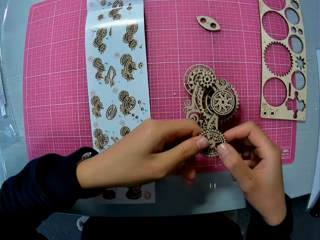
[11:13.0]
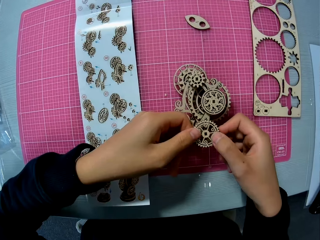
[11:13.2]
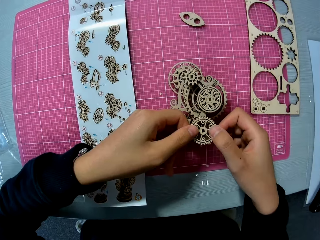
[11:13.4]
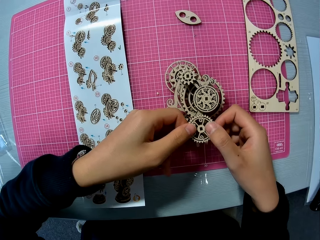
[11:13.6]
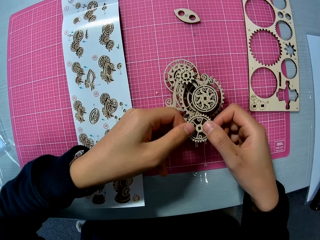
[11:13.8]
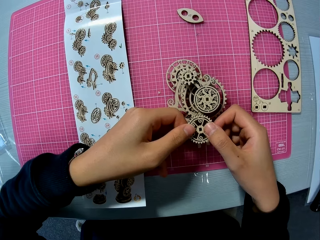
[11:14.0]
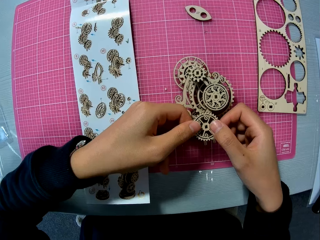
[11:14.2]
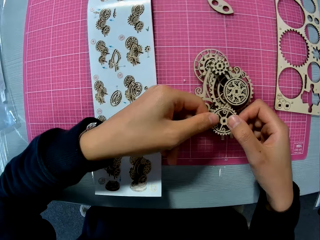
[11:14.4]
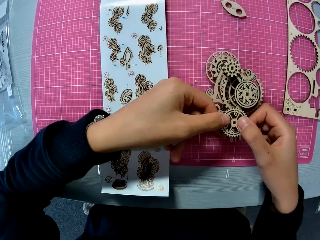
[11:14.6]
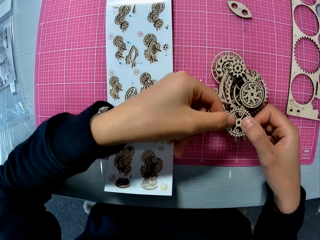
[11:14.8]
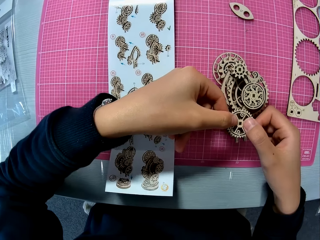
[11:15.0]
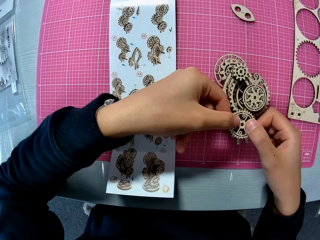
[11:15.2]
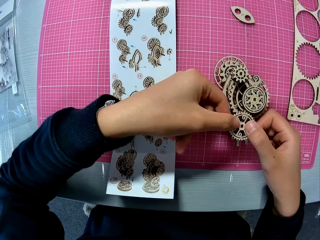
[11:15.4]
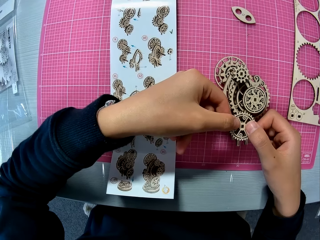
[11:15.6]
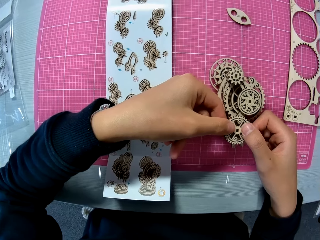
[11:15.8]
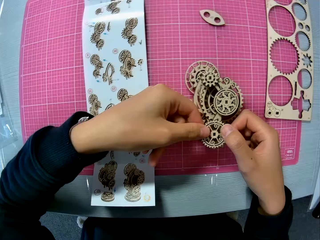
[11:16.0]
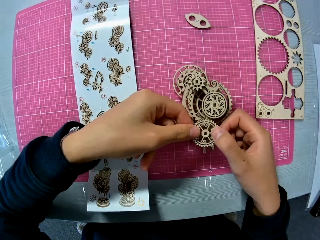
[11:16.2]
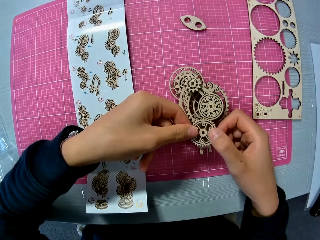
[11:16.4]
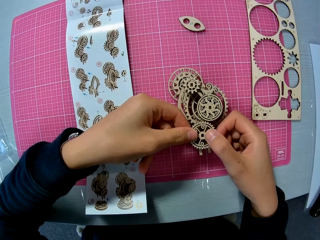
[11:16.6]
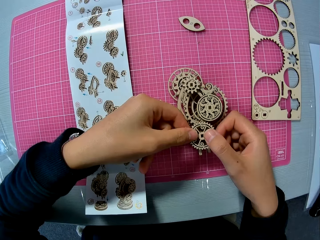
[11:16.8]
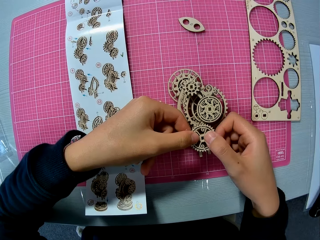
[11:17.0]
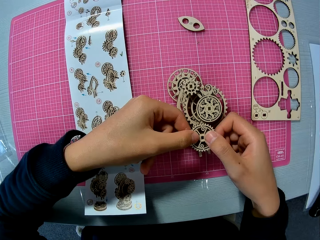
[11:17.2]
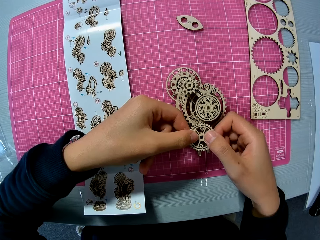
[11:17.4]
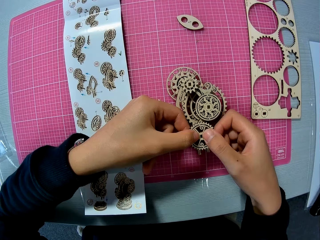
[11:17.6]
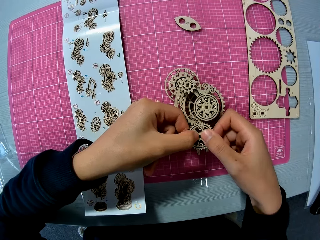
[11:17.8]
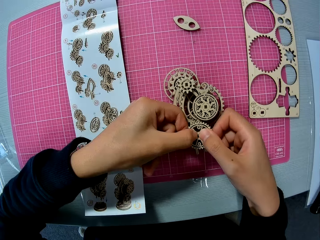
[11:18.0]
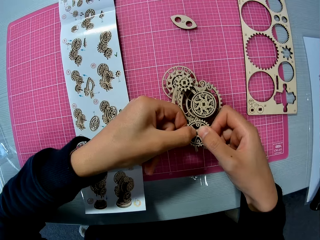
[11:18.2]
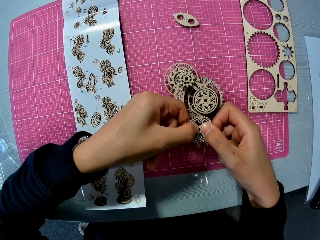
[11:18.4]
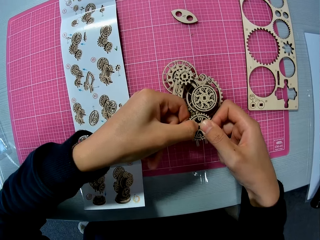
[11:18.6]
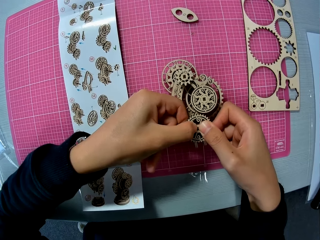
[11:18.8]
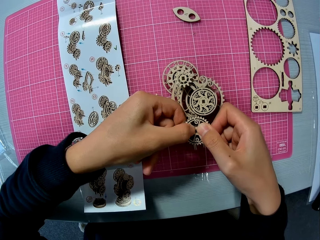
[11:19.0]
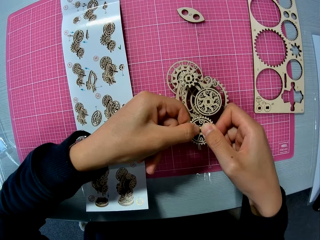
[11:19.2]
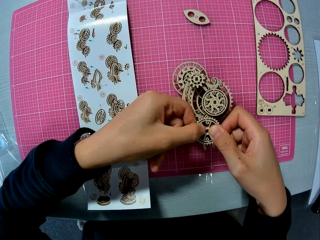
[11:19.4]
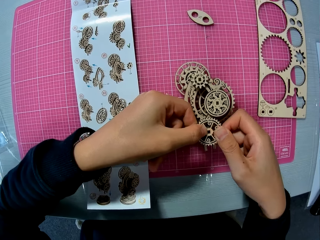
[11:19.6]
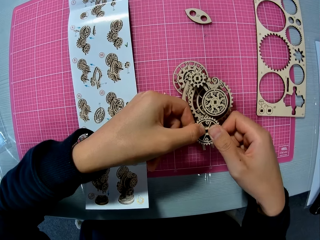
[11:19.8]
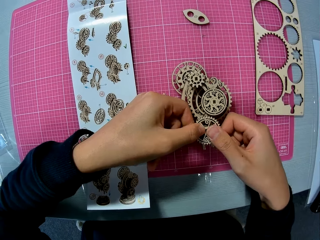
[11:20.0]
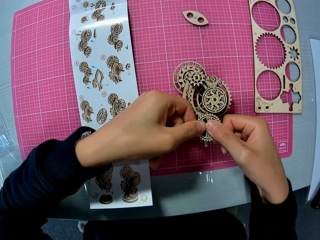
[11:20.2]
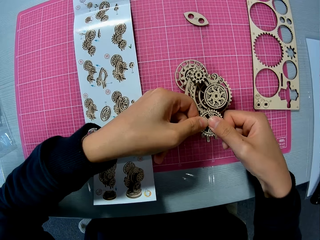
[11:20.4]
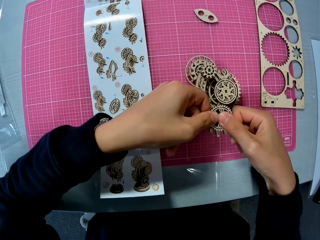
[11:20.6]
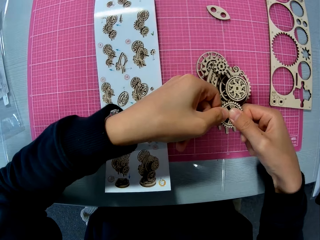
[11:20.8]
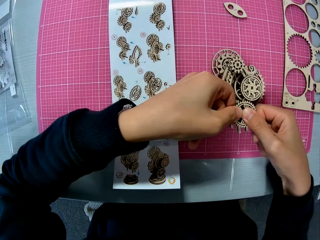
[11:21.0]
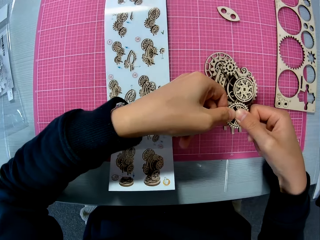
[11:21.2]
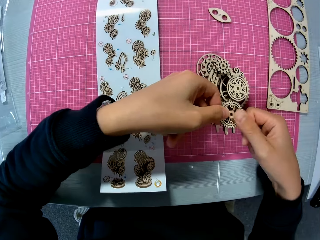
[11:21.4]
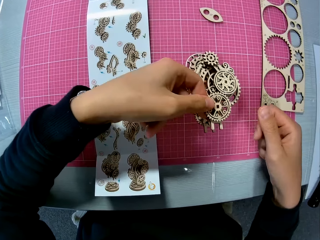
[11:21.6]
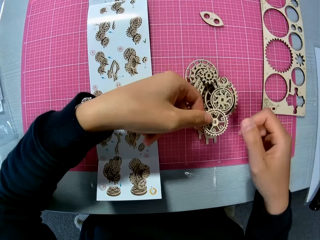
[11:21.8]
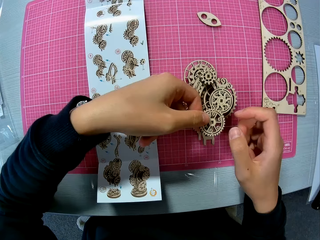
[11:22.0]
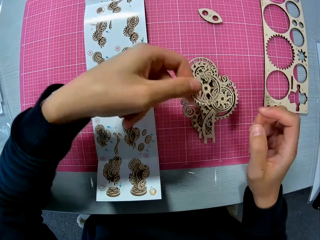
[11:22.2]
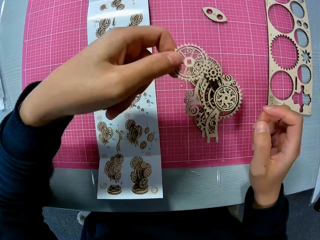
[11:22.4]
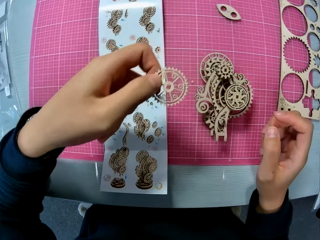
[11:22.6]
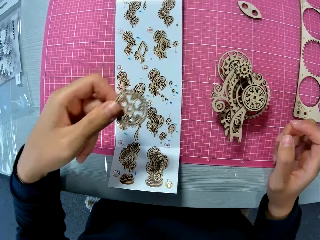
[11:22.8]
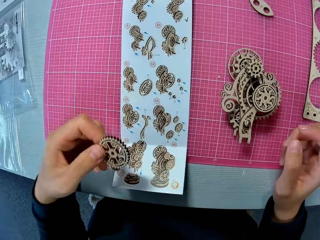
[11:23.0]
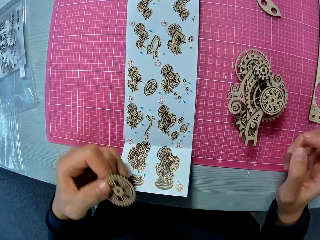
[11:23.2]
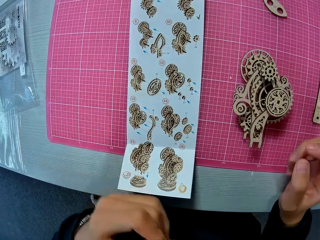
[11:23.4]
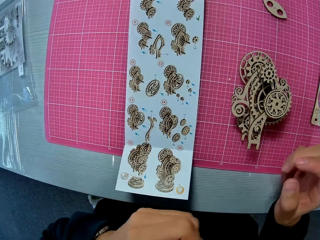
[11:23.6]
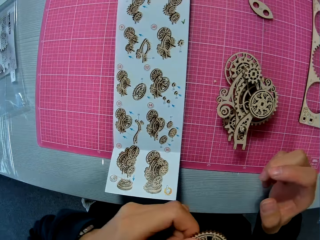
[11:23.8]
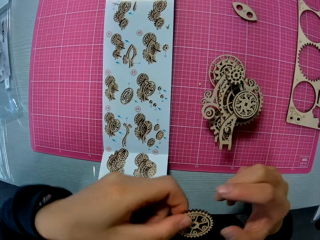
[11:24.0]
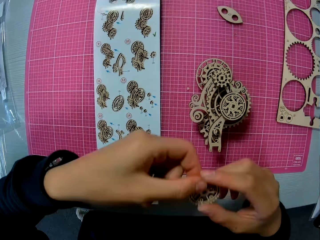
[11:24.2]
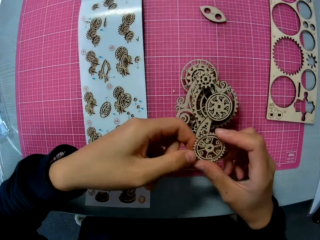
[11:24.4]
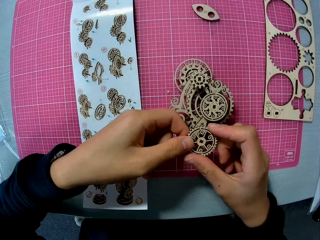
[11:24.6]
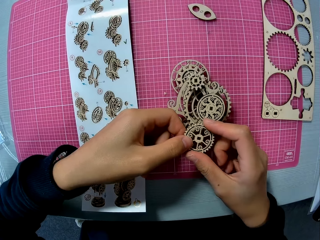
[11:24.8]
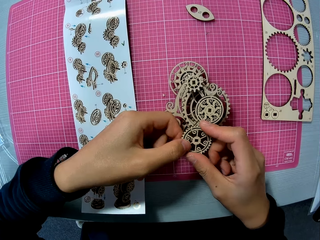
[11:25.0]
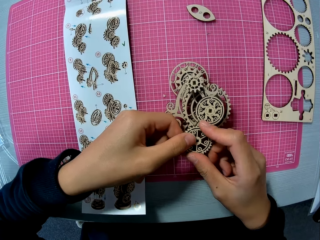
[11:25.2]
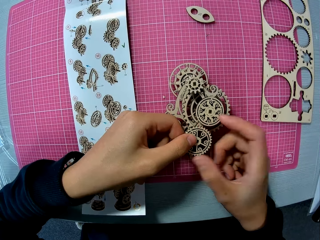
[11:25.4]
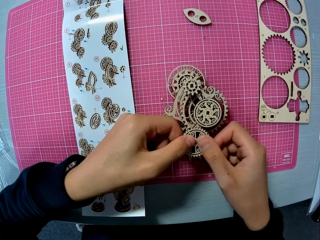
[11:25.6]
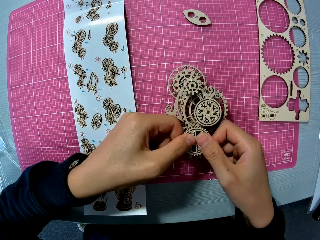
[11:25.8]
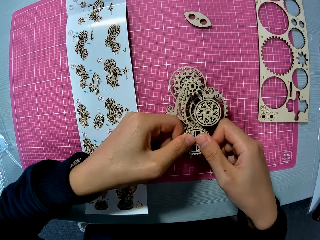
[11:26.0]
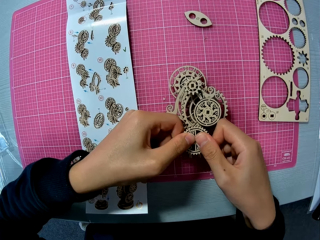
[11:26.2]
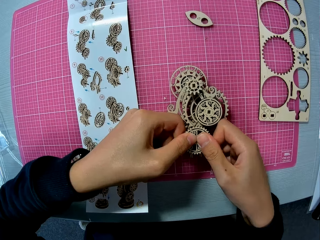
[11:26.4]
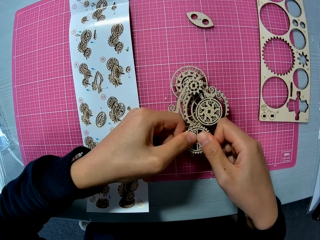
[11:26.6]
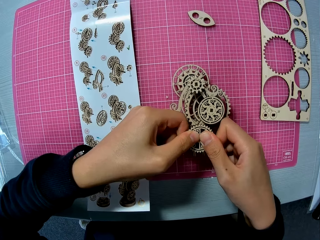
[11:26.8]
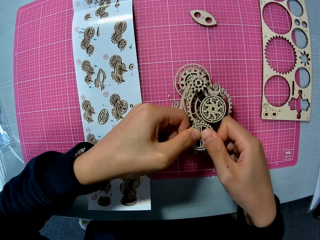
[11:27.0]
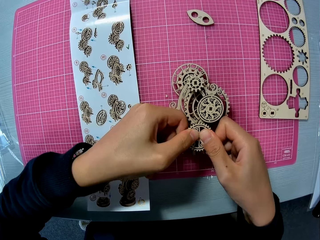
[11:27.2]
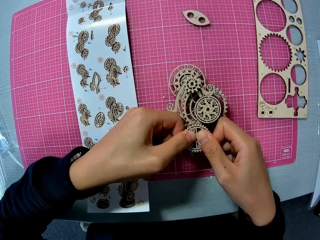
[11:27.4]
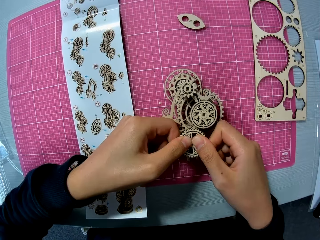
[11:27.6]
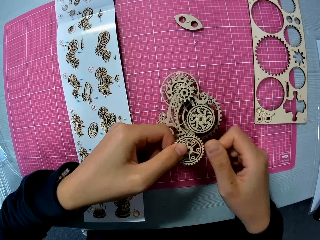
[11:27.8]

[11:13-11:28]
The camera wearer holds the wooden piece with his hands. He fixes the wooden piece on the wooden mechanical model on the table mat. He removes the wooden piece from the wooden mechanical model. He moves a hand. He fixes the wooden piece on the wooden mechanical model on the table mat.

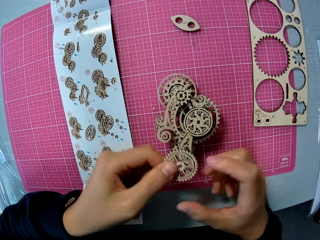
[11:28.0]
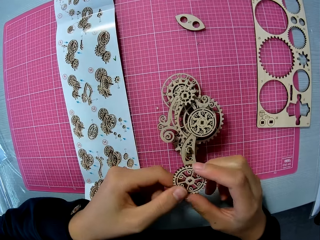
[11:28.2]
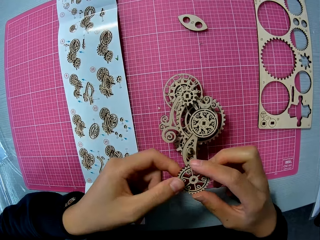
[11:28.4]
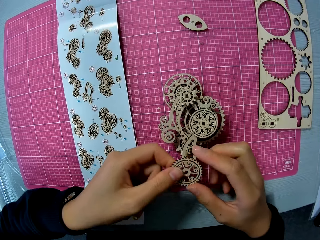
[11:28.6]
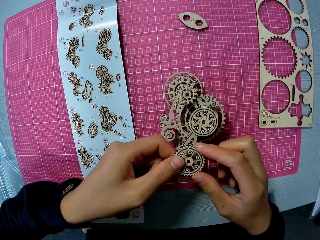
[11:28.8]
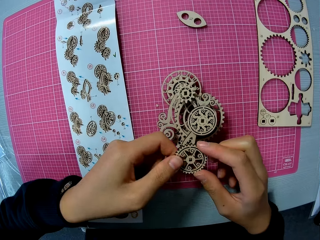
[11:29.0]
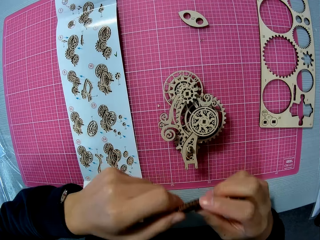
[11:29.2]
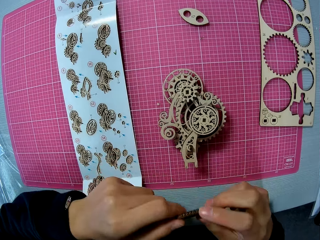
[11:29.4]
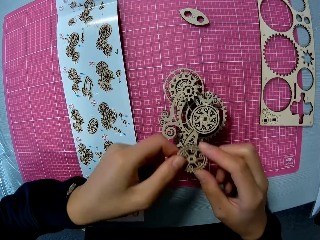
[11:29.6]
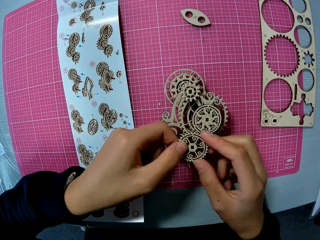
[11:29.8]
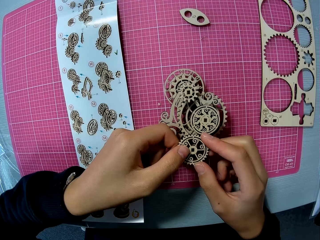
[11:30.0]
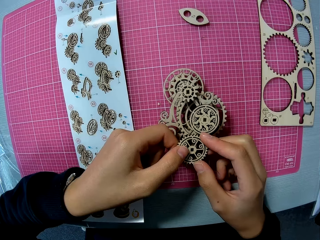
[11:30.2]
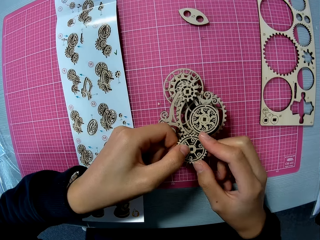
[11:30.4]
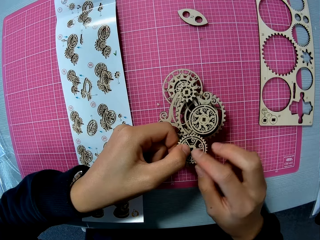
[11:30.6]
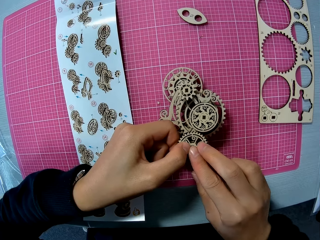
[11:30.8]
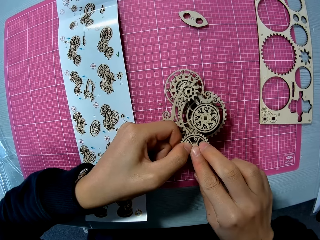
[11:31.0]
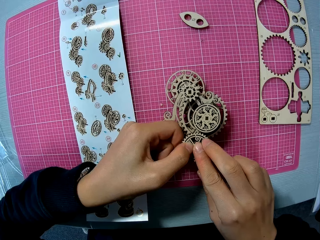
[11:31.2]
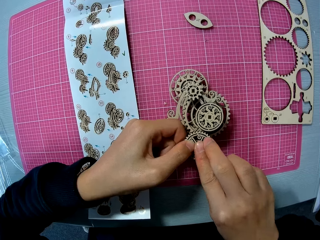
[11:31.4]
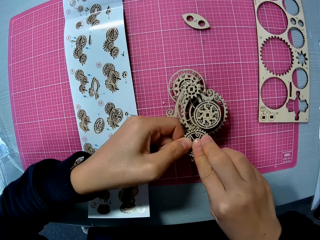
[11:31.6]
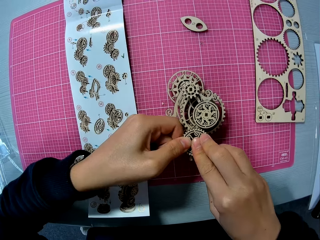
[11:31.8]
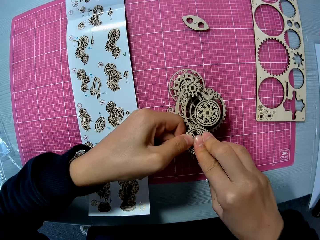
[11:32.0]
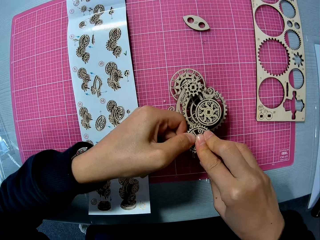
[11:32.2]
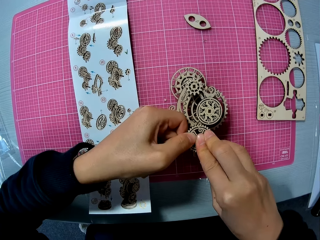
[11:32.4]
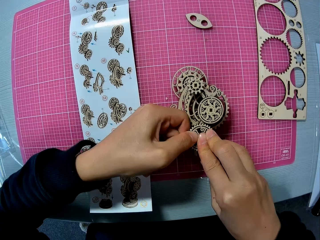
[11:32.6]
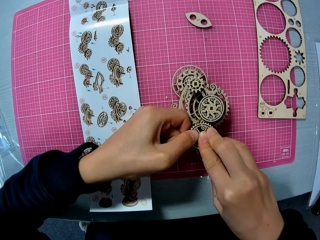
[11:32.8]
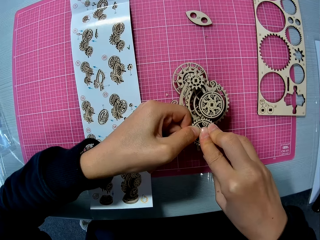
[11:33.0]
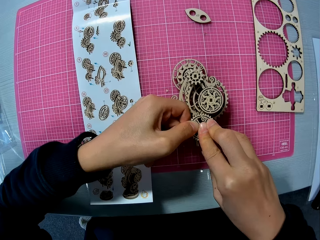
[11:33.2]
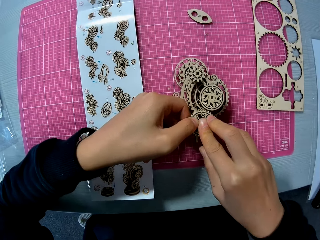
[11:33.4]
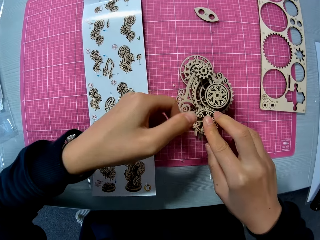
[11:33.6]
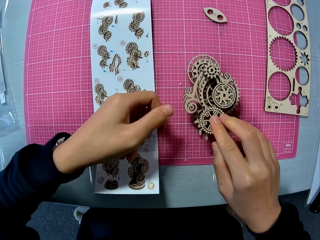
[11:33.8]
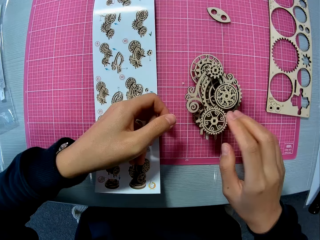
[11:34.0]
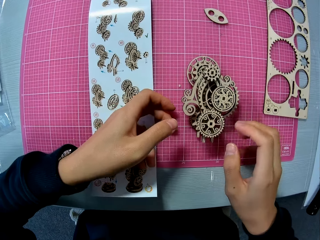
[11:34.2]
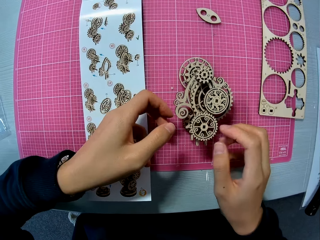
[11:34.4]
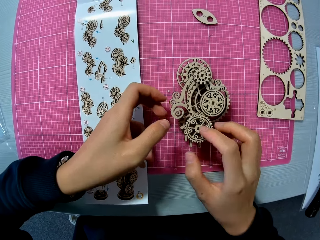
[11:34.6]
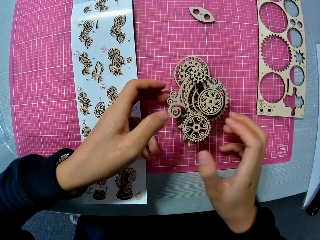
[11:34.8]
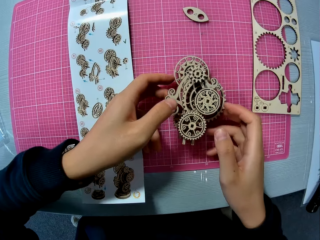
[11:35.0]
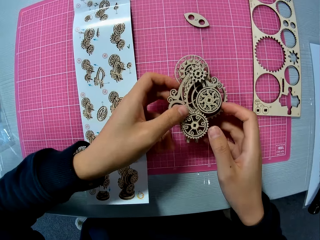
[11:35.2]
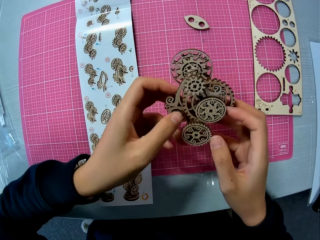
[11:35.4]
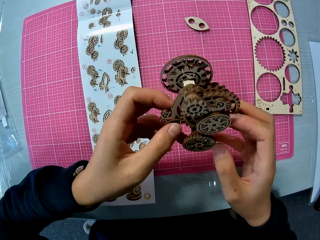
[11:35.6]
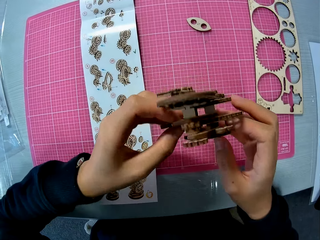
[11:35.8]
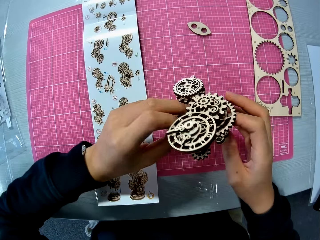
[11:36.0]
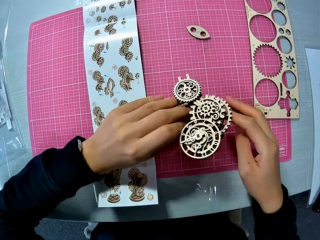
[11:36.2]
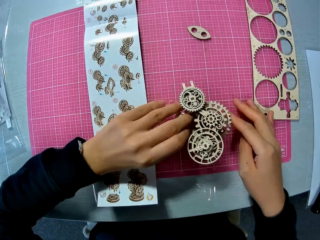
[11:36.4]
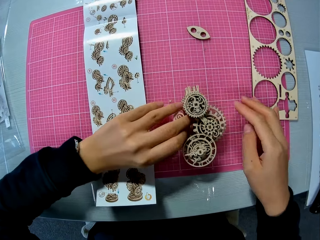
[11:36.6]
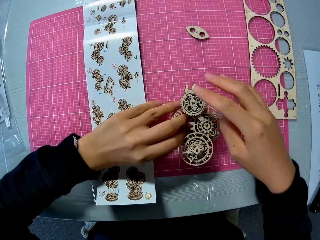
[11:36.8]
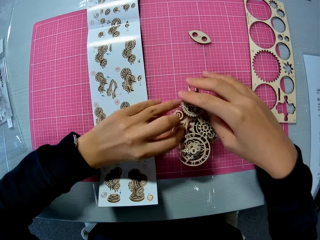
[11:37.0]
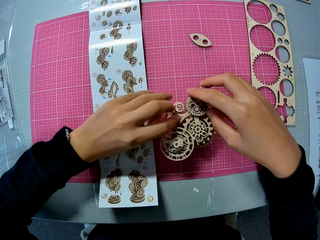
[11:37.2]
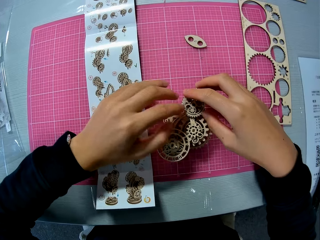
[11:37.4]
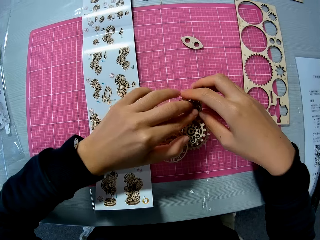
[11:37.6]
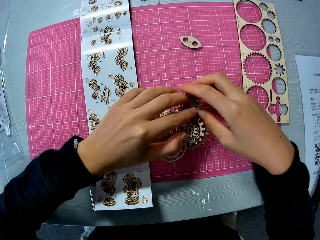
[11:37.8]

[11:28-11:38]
The camera wearer removes the wooden piece from the wooden mechanical model. He fixes the wooden piece on the wooden mechanical model on the table mat. He removes his hands from the wooden mechanical model on the table mat. He lifts up the wooden mechanical model from the table mat. He drops the wooden mechanical model on the table mat.
